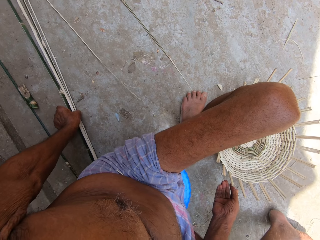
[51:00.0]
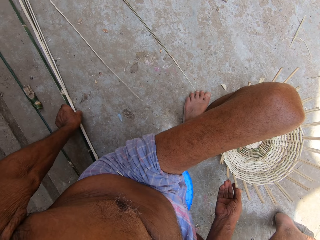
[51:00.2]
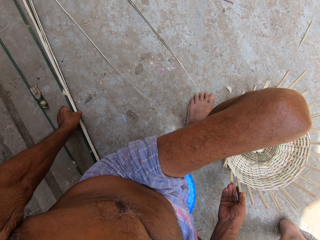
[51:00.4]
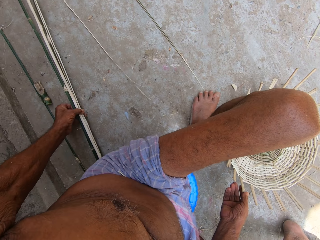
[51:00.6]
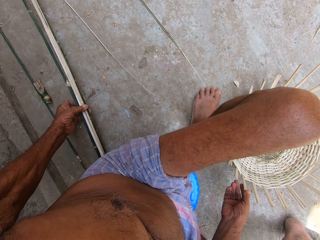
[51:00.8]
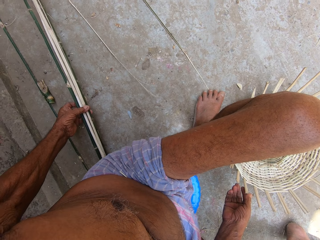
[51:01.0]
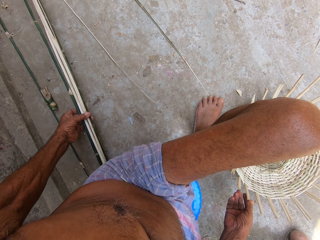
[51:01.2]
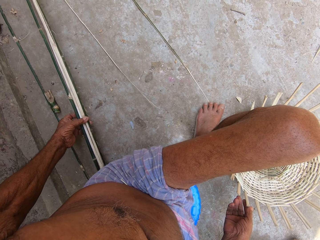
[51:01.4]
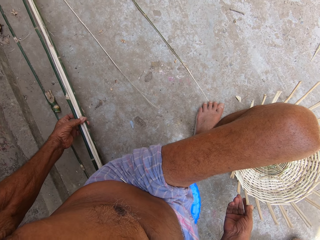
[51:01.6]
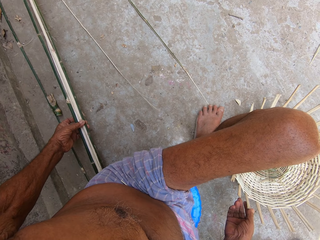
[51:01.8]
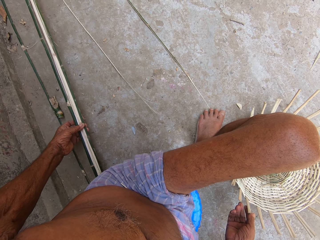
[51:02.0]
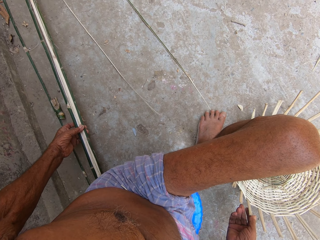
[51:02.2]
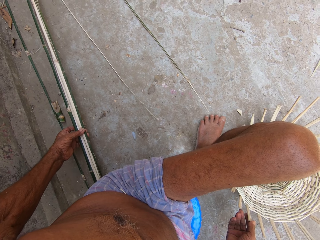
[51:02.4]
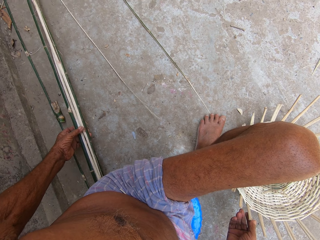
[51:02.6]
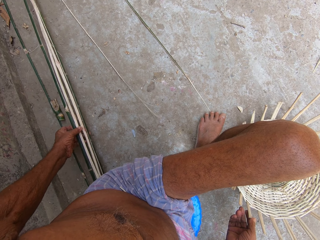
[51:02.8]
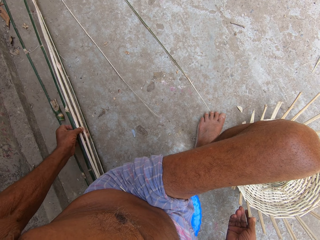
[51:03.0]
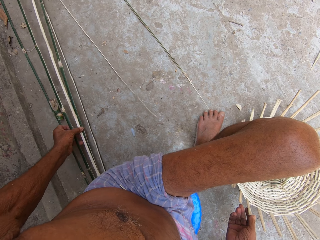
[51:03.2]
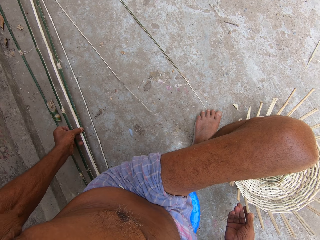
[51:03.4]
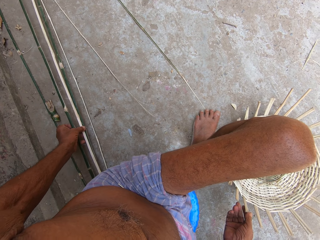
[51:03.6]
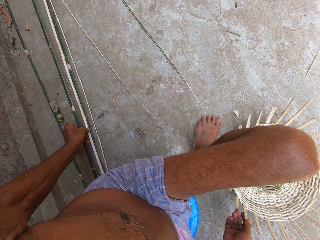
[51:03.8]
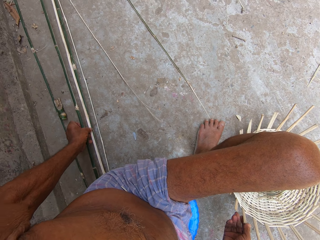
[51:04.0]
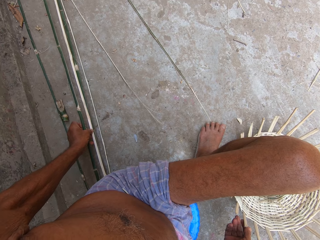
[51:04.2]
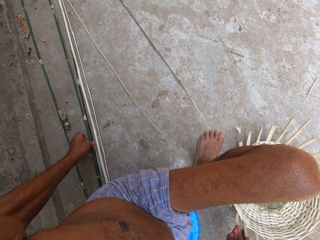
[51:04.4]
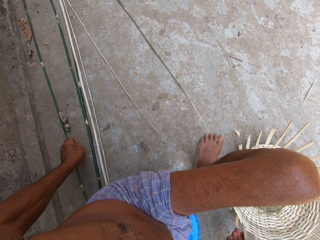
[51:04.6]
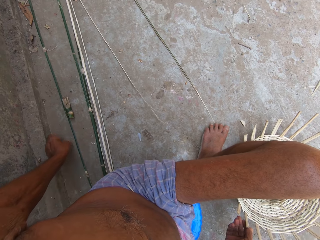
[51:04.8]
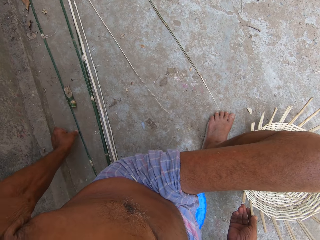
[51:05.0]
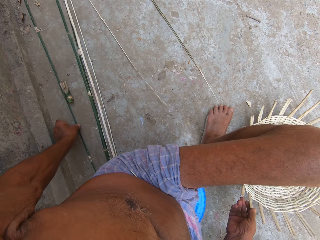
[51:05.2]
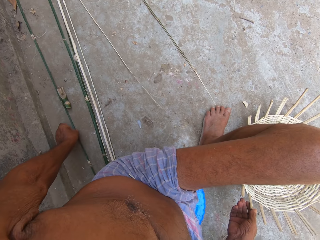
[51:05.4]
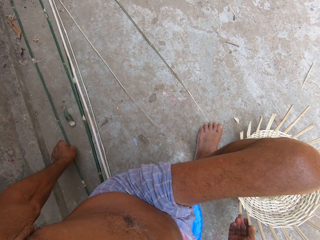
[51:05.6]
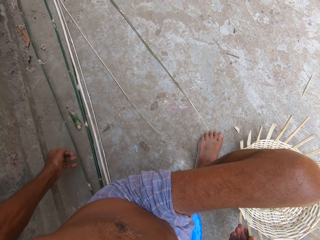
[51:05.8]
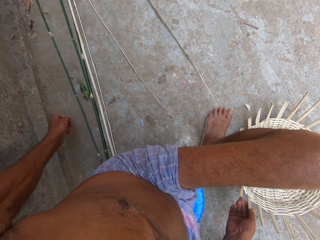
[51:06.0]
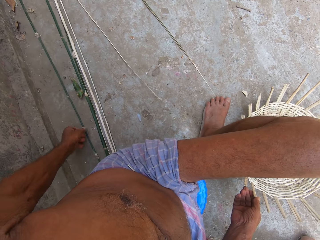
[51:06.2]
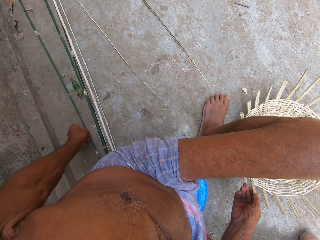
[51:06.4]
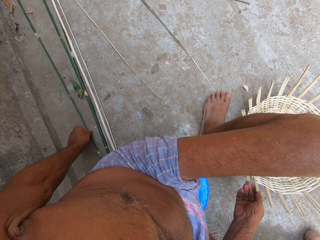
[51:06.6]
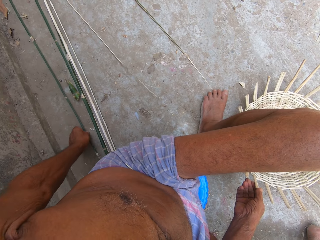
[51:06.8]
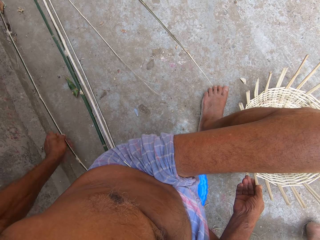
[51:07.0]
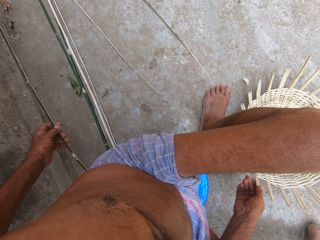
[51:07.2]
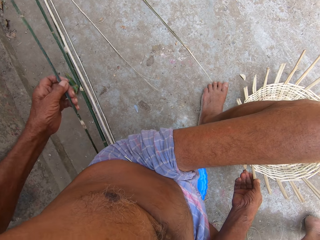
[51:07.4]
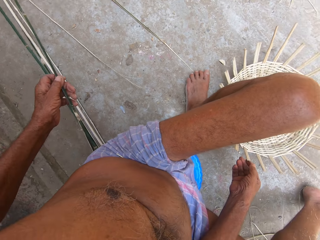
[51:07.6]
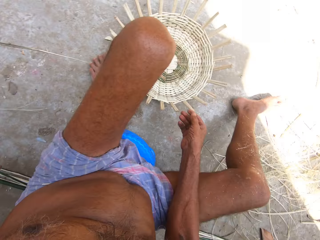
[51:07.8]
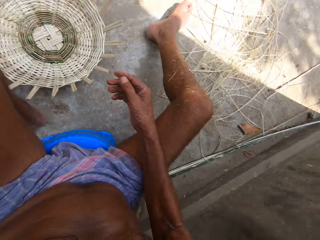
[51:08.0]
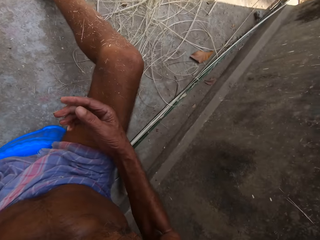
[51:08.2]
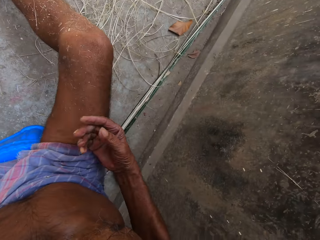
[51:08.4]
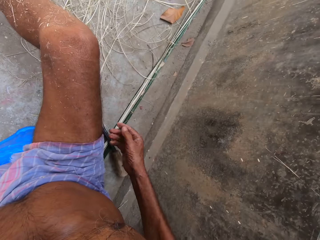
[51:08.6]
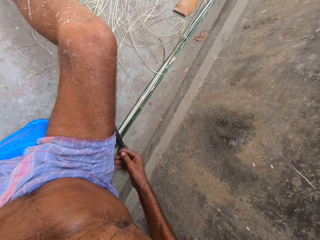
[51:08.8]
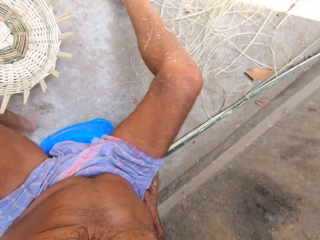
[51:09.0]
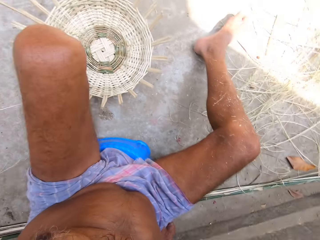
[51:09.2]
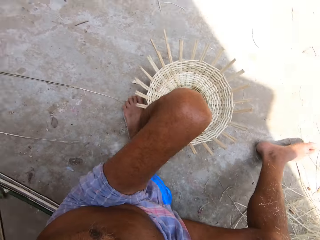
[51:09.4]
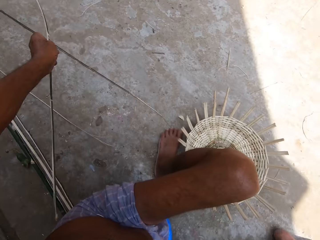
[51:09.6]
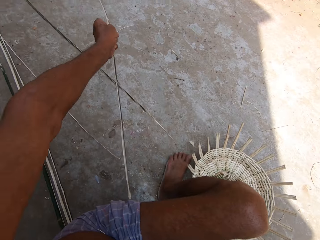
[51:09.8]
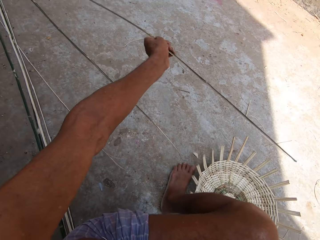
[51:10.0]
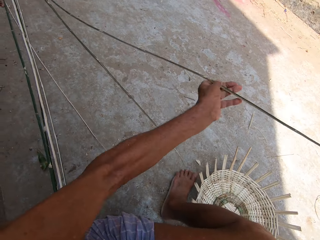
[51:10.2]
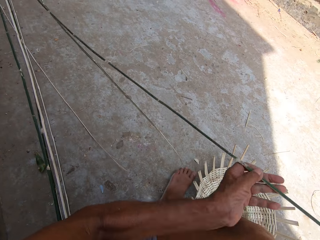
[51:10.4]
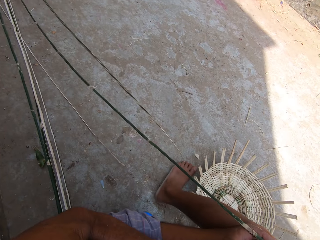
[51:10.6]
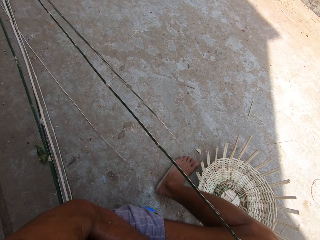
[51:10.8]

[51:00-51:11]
The camera wearer adjusts a bamboo strip on the ground with his left hand. He touches strands of fiber. He releases the strands of fiber. He picks up a bamboo strip from the ground with his left hand. He looks around.

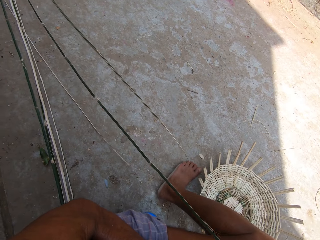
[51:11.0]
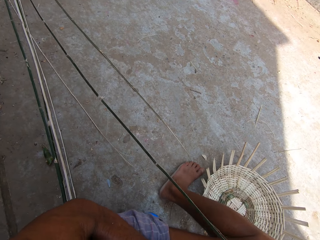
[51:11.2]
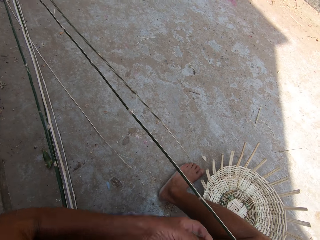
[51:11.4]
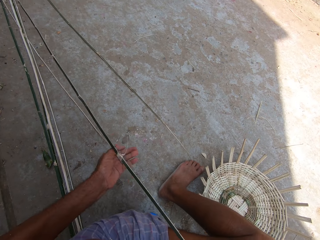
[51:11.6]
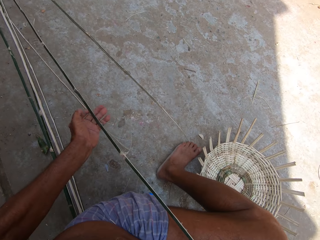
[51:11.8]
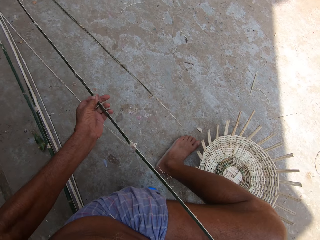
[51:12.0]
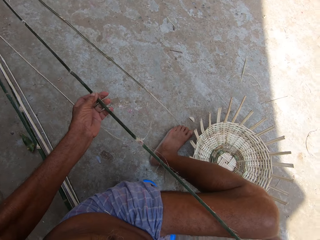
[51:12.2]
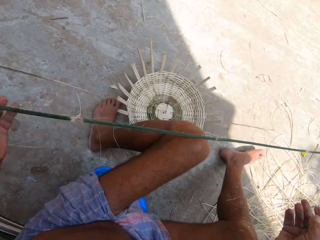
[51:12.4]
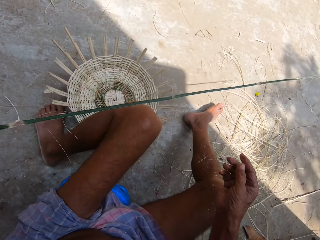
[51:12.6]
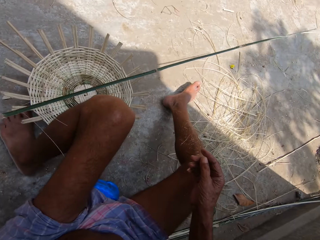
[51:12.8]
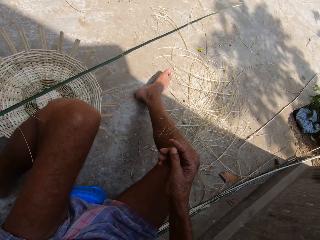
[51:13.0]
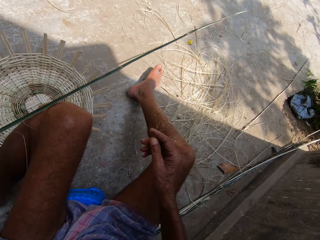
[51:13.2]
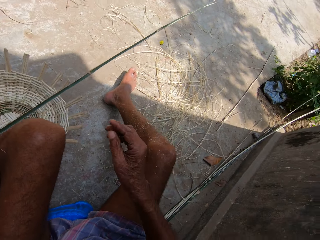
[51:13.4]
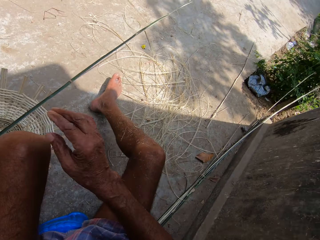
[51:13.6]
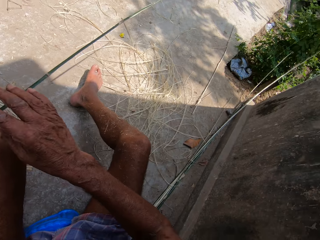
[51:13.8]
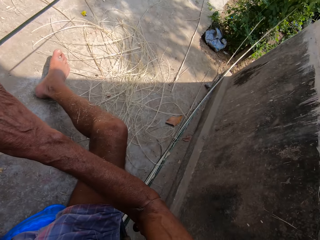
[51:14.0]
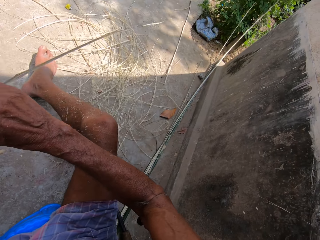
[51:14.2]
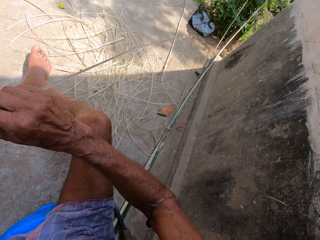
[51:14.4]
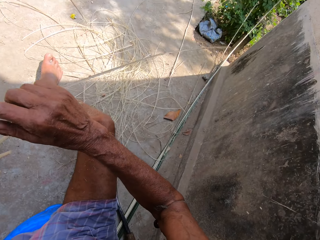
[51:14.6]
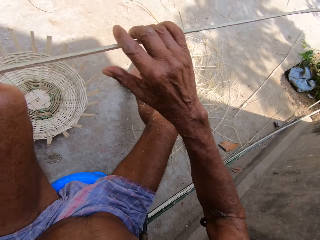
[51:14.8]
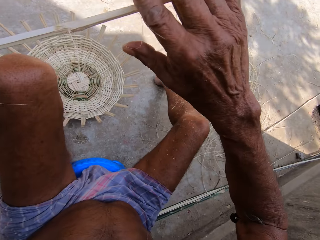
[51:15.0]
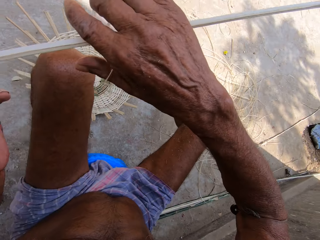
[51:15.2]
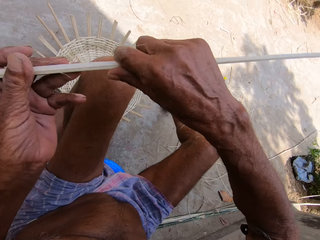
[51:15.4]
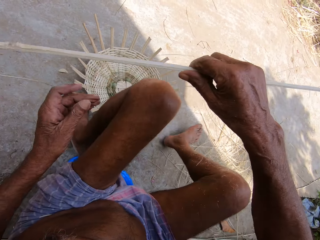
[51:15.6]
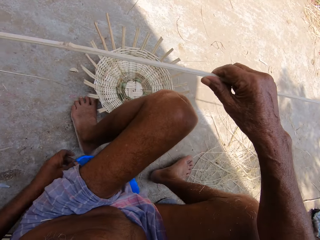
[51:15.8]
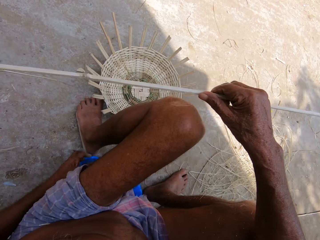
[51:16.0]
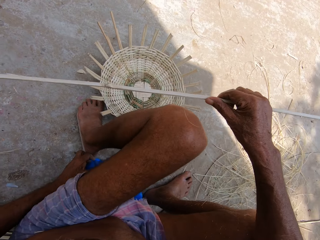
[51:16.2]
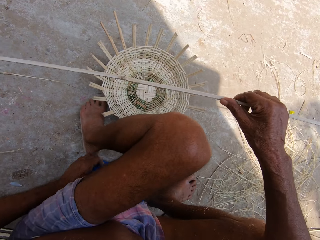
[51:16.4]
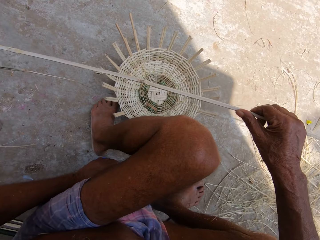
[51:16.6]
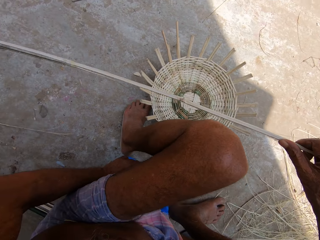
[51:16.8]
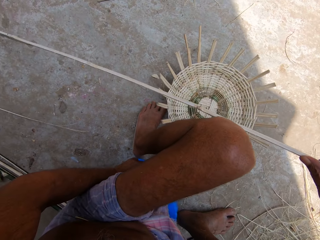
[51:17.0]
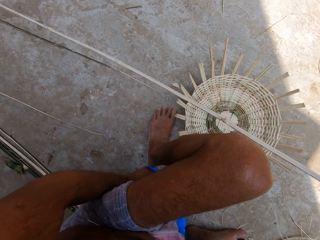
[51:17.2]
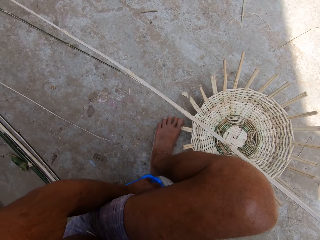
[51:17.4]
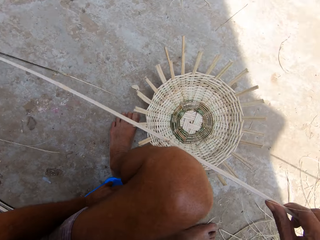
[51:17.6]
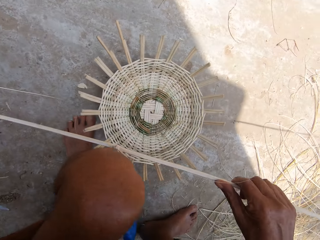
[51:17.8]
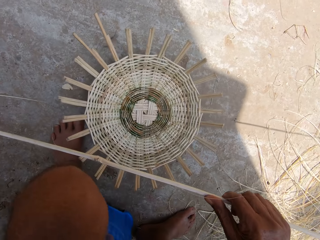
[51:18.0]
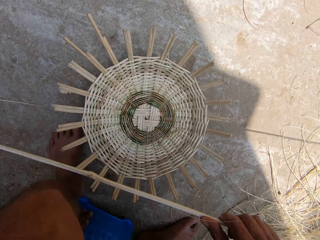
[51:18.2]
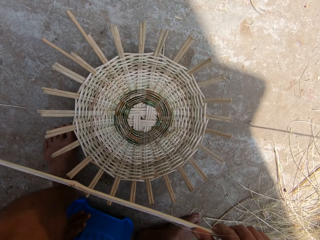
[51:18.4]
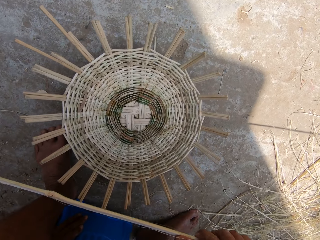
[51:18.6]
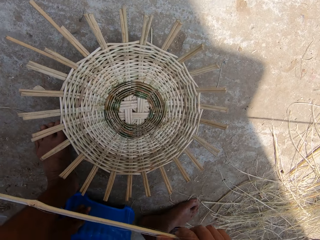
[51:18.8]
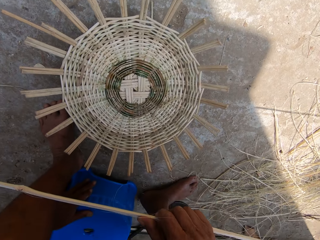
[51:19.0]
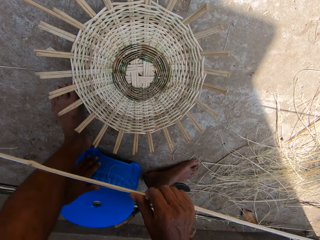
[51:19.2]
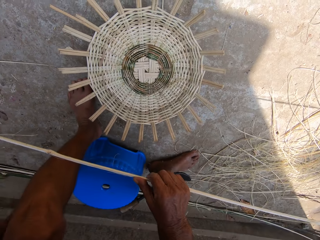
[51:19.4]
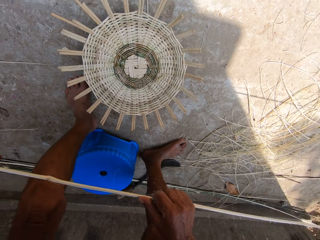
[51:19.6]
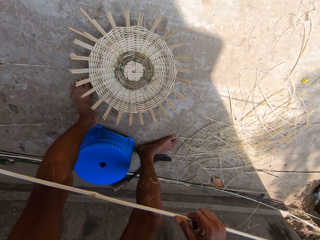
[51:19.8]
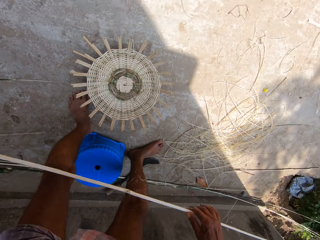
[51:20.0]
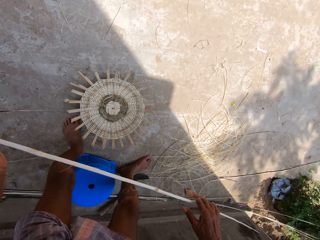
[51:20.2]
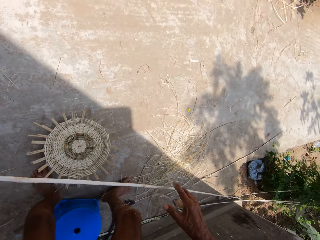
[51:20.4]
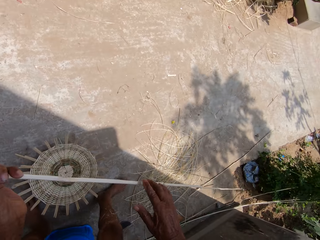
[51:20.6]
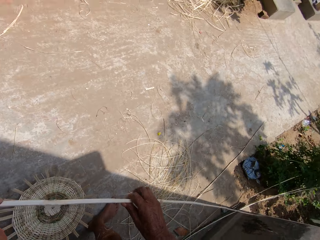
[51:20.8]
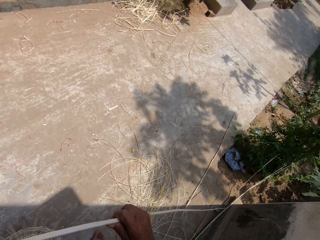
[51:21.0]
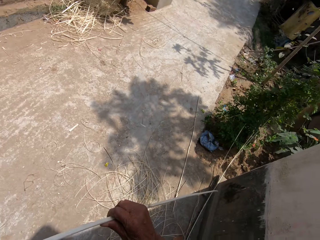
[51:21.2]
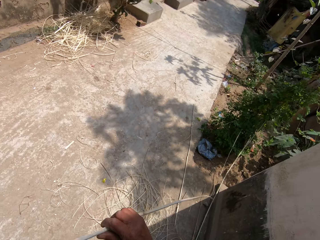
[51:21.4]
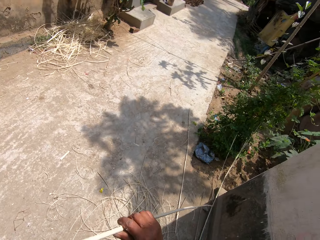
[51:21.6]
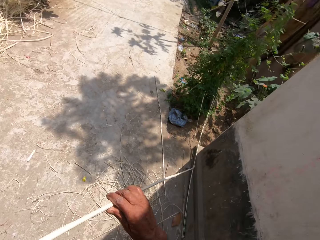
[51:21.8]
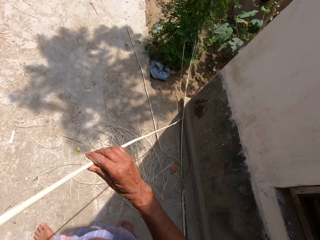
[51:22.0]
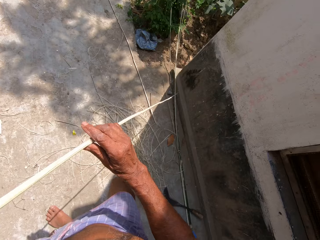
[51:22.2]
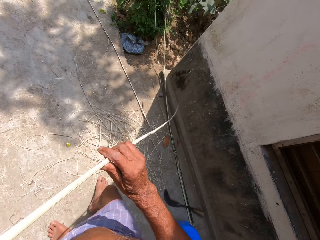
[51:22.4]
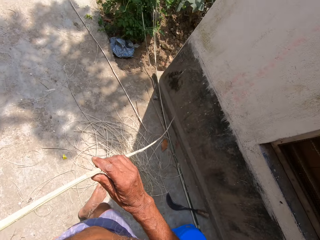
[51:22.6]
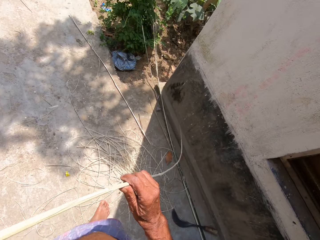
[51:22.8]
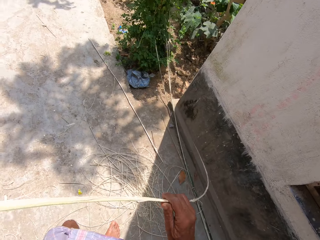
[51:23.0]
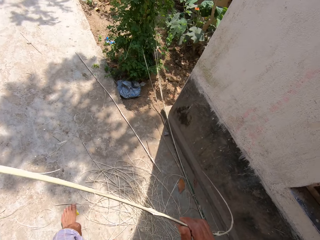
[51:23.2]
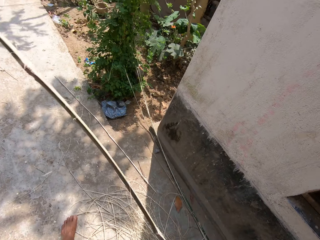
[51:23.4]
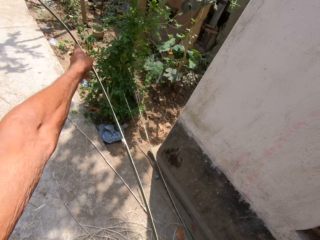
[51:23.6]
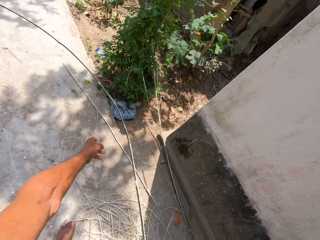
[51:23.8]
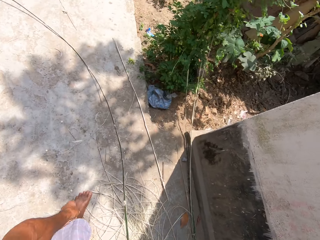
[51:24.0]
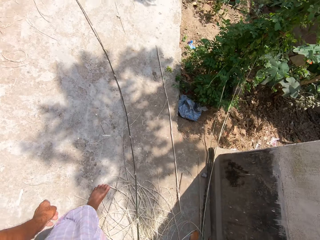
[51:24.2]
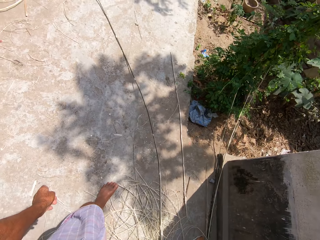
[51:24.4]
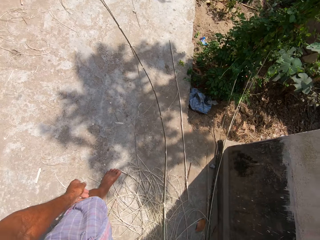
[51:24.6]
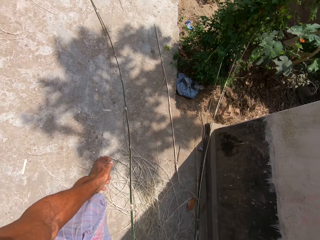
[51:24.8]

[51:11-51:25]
The camera wearer pulls the strand of fiber. He holds the bamboo strip in his hands. He removes his left hand from the bamboo strip. He holds a stool on the ground with his left hand. He stands. He holds the bamboo strip in his hands. He walks around. He drops the bamboo strip in his hands on the ground. He turns the strand of fiber.
